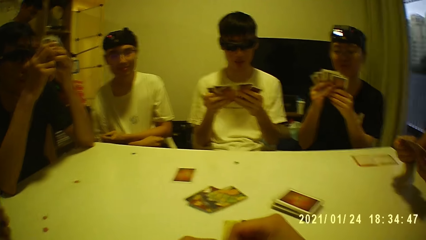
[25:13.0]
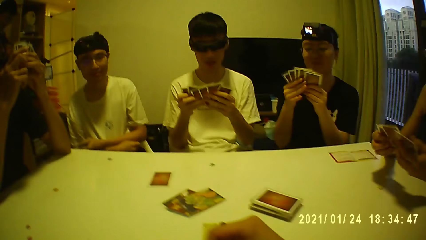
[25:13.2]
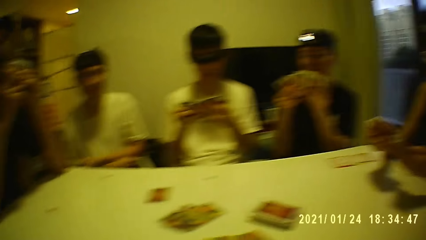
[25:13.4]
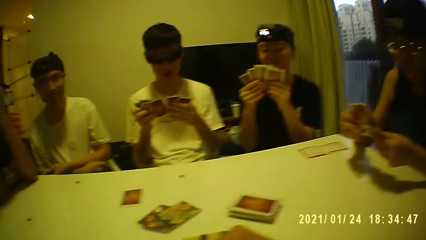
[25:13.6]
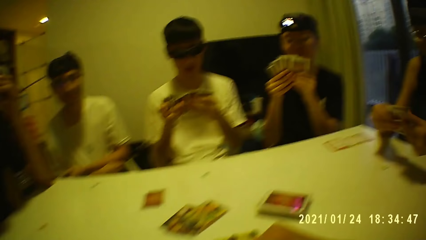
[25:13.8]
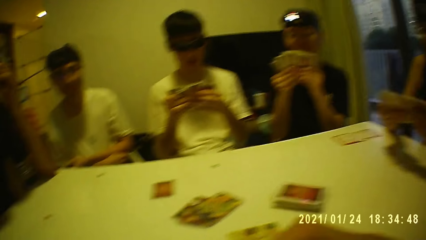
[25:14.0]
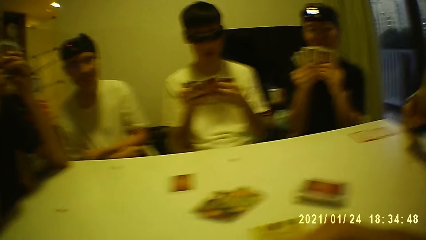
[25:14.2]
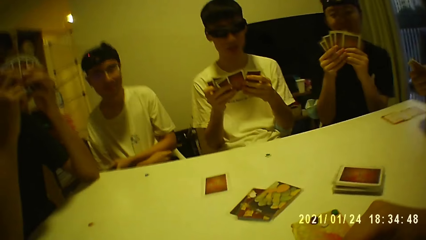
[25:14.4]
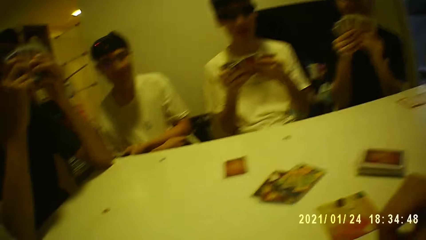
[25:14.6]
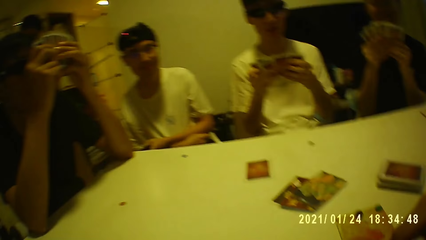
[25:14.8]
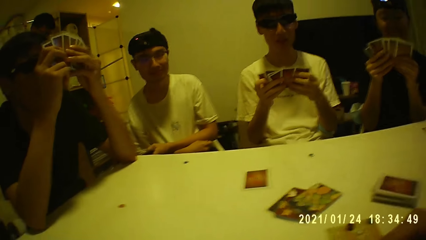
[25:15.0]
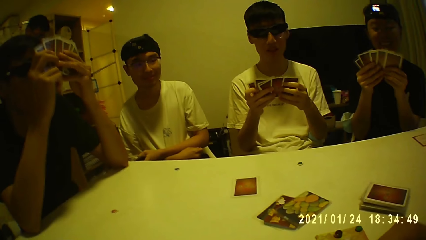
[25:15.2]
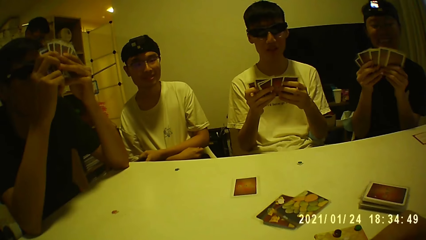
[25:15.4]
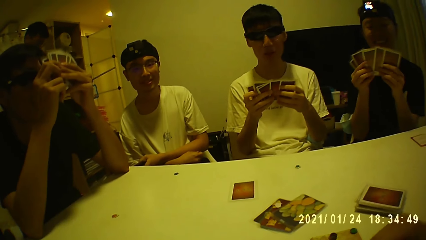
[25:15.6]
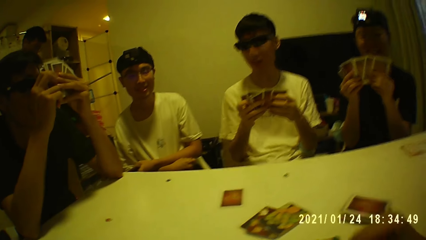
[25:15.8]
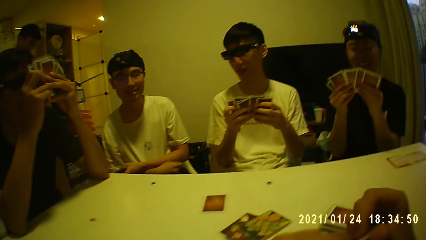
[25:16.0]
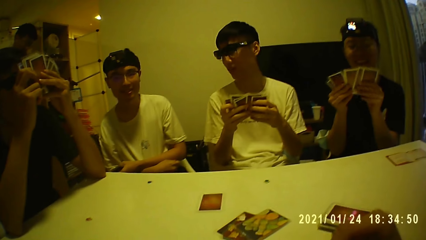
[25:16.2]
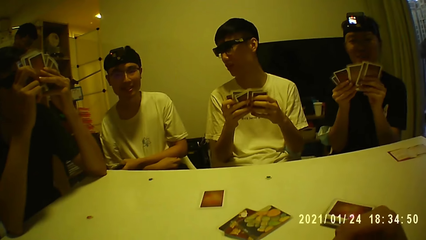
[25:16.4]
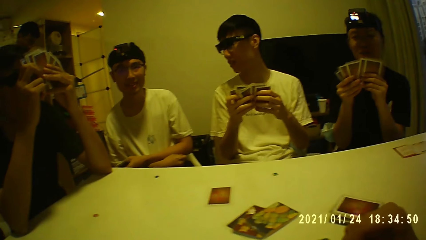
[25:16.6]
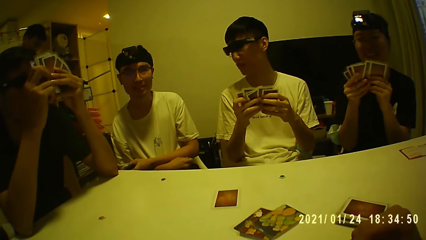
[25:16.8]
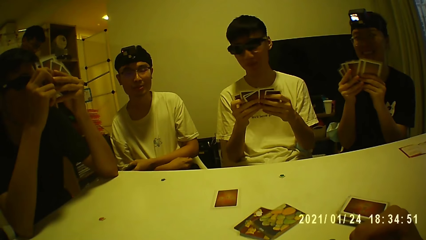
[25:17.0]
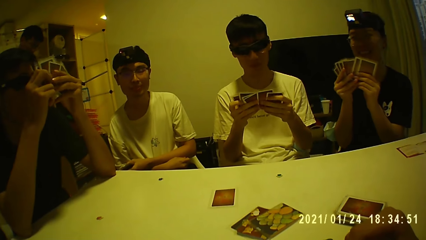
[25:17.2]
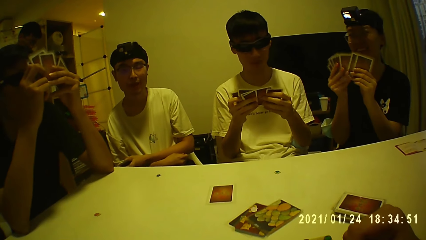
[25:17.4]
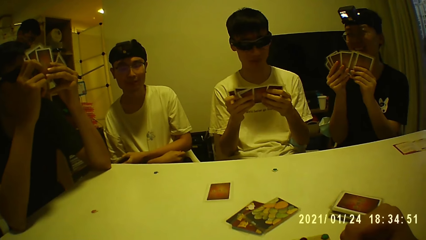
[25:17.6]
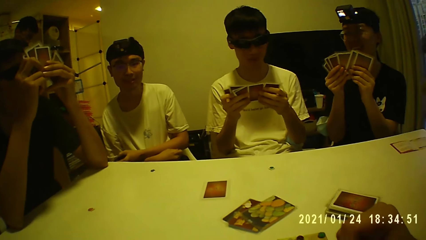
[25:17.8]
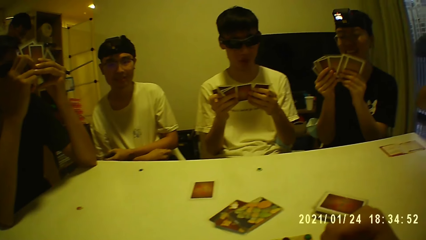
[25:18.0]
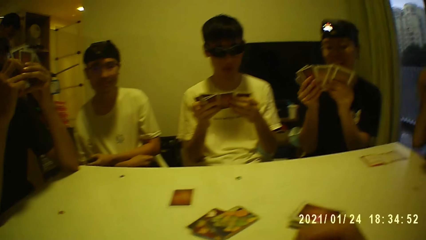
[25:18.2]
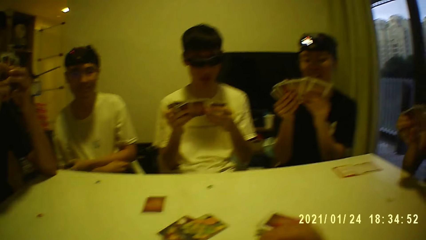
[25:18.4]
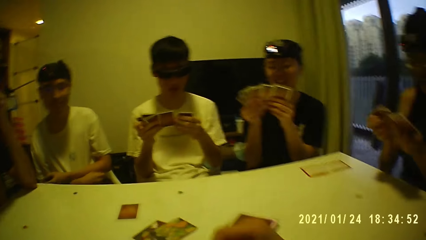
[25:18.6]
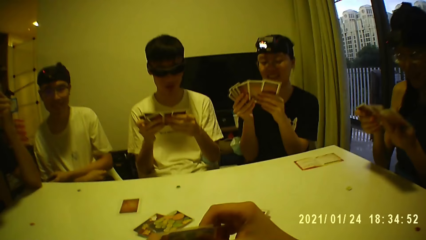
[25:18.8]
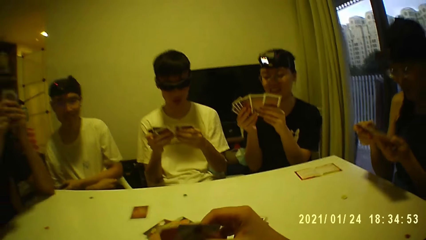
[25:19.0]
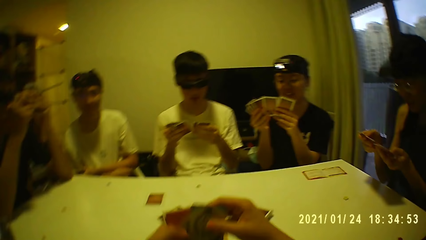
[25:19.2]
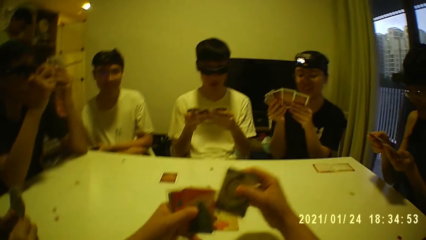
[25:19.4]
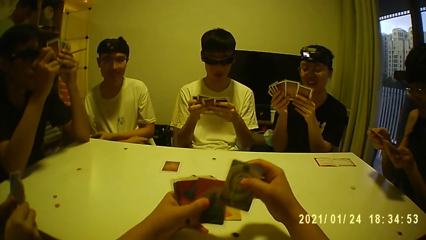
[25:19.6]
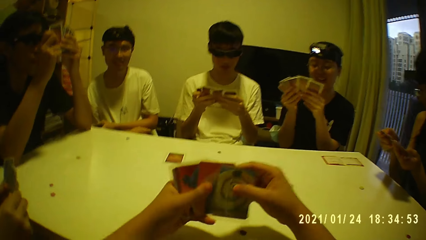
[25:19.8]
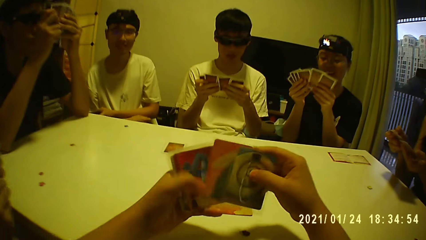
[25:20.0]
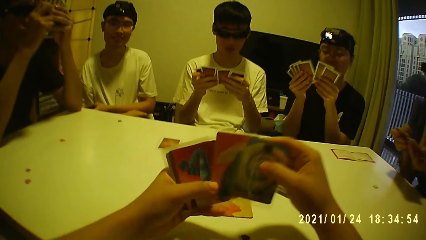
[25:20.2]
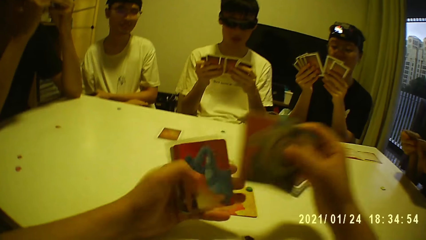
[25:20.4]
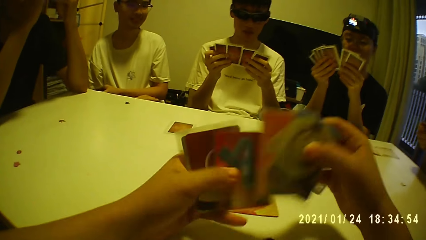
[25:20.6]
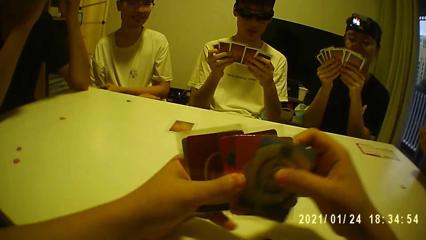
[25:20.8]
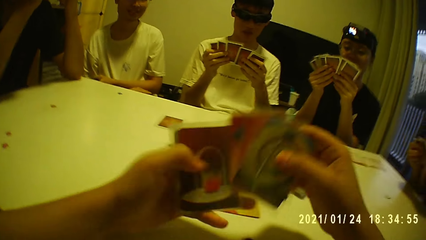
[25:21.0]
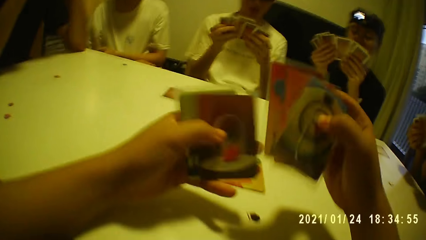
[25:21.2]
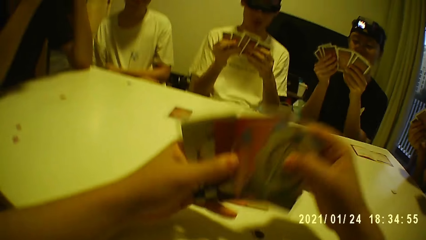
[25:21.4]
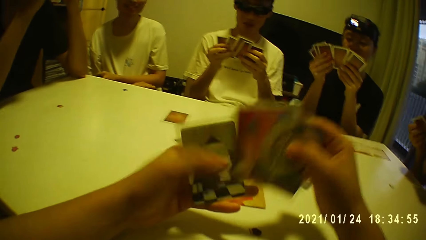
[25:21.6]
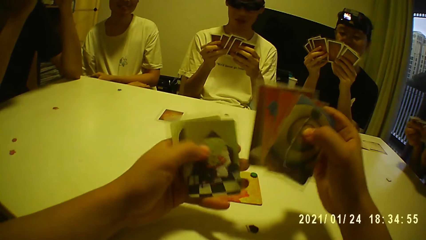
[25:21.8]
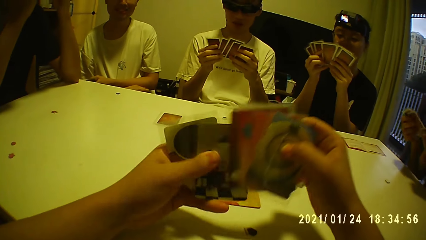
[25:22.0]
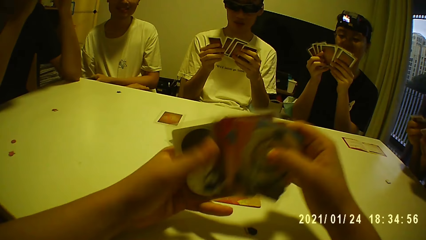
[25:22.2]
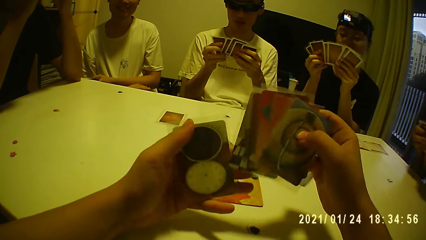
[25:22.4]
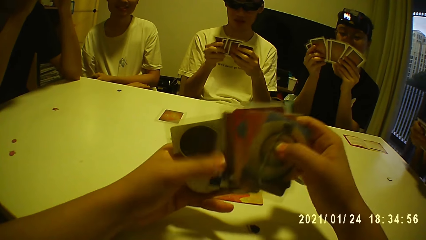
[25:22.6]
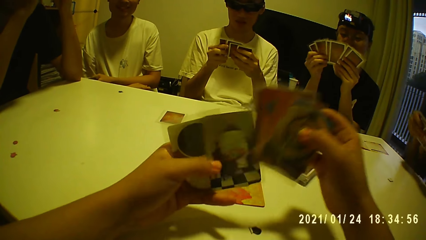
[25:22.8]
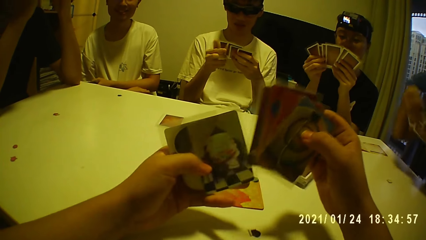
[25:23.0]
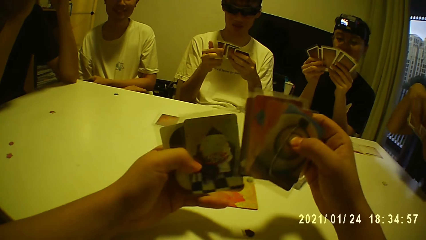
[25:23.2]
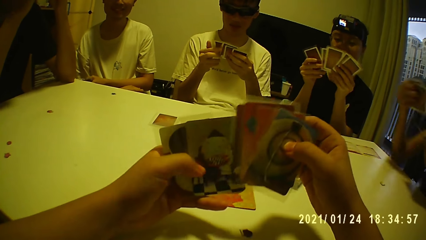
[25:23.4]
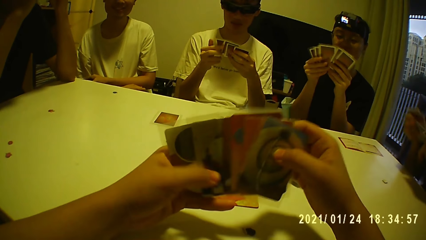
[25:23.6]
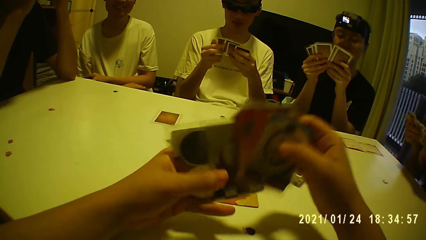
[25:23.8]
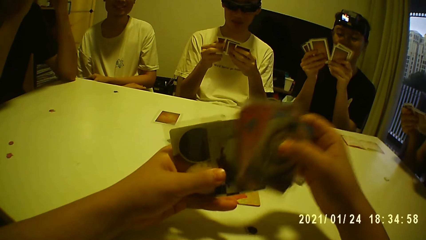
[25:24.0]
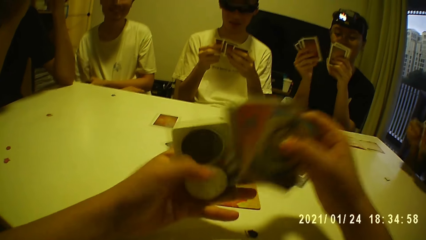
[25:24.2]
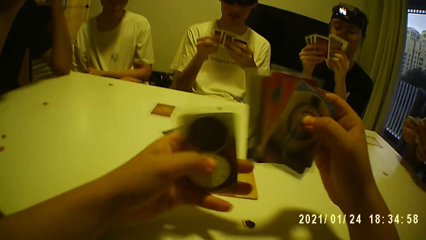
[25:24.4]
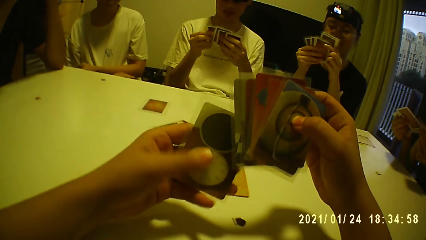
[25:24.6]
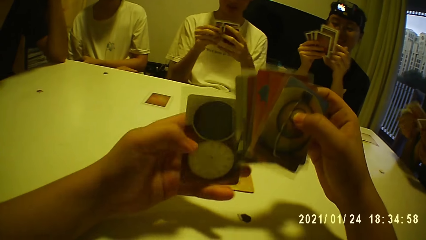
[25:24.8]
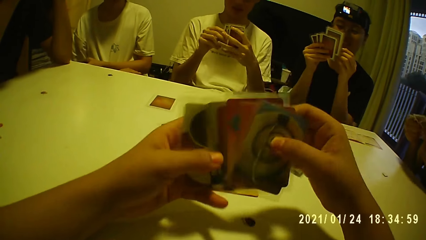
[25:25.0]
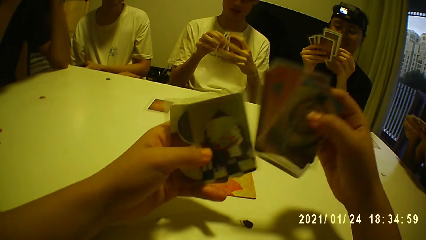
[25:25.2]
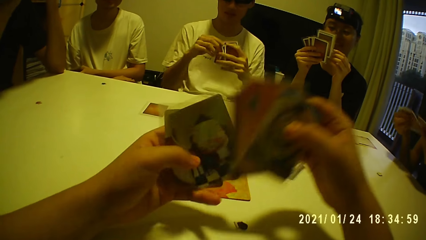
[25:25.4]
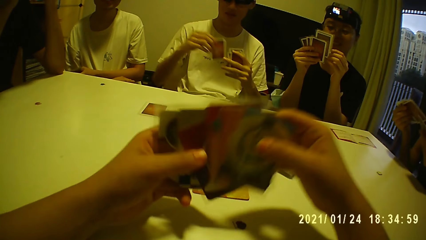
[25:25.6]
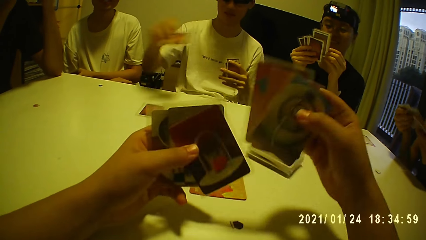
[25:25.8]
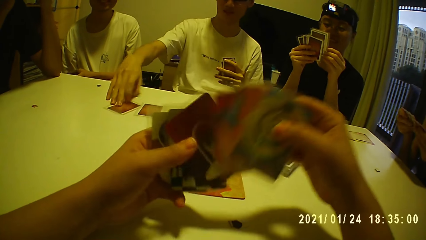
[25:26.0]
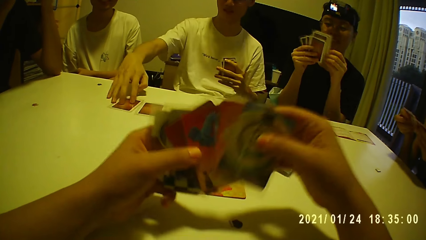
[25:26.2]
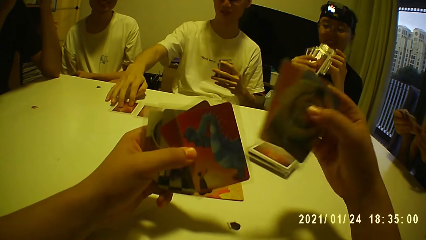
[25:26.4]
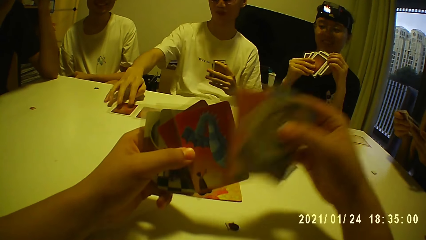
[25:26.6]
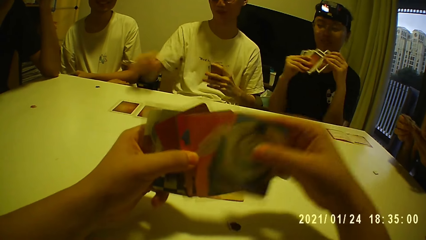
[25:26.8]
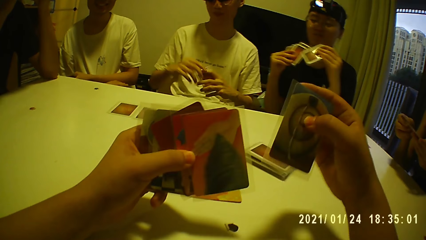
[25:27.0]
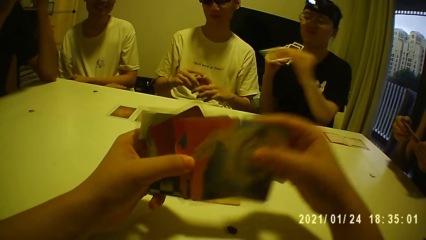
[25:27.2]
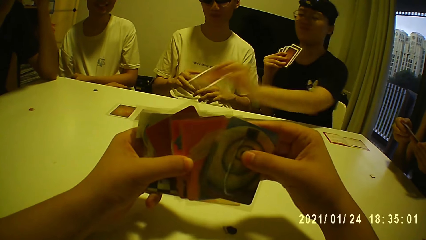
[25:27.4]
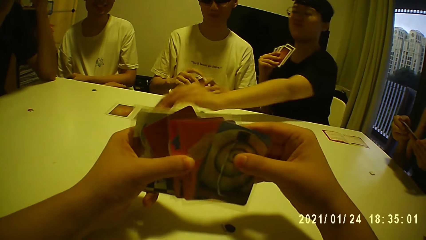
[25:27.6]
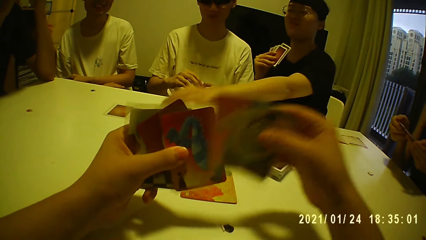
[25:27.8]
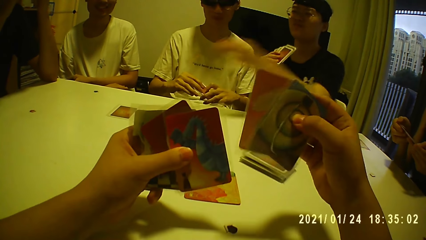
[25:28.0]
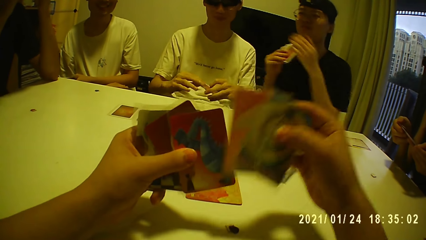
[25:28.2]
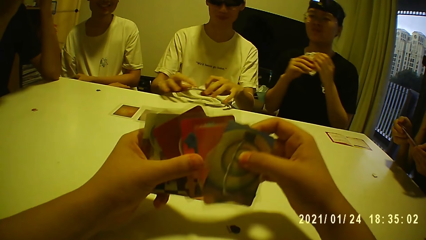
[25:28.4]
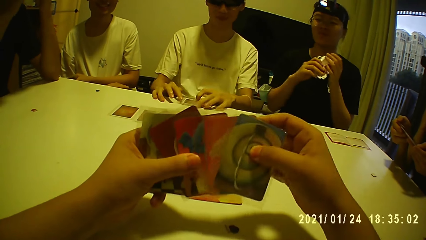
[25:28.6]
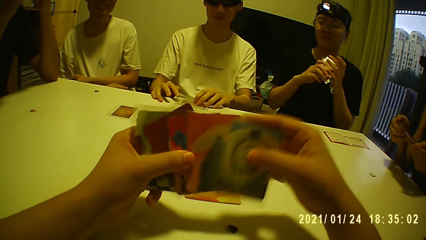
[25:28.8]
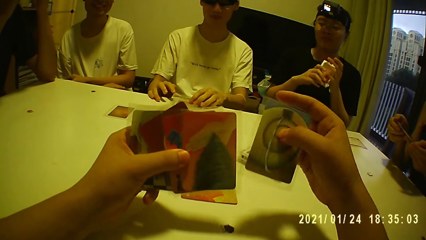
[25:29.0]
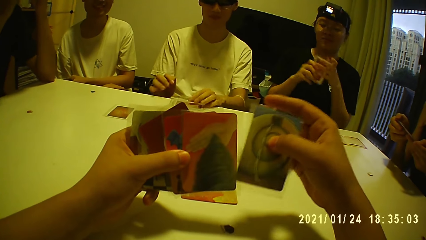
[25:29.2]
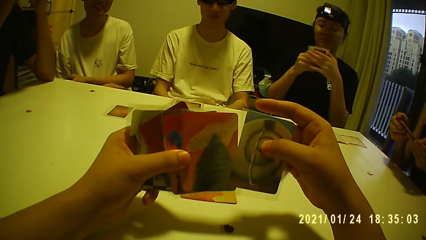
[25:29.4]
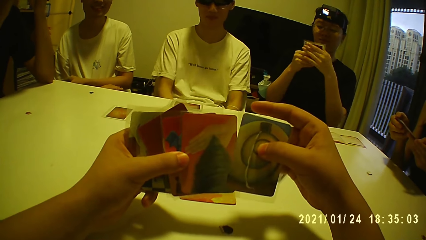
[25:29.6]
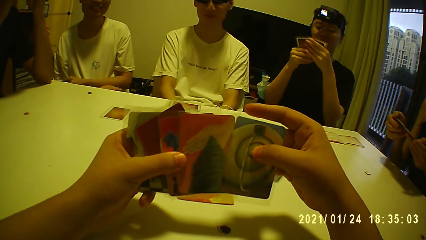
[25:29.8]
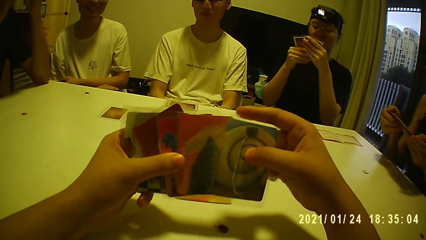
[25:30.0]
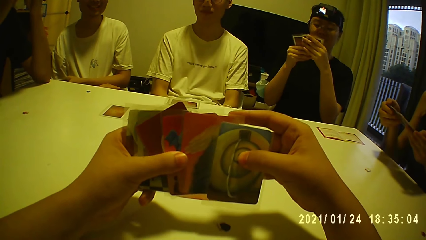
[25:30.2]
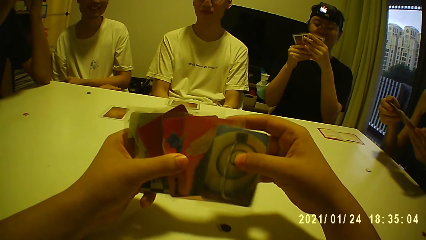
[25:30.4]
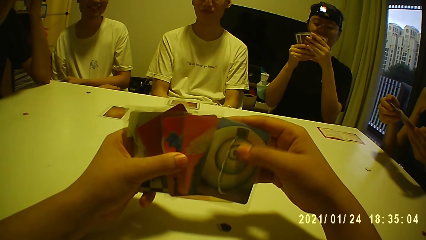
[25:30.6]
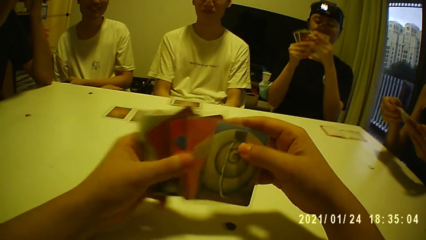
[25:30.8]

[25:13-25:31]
The camera wearer takes a card from the cards in his left hand with his right hand. He checks the card. He passes the cards in his right hand to his left hand. He passes the cards in his left hand to his right hand repeatedly. He passes the cards in his right hand to his left hand. He passes the cards in his left hand to his right hand. He moves a card with his left hand. He passes the card from his right hand to his left hand. He passes the card from his right hand to his left hand again. A man drops a card on the table with his right hand. The camera wearer passes the card from his right hand to his left hand. He checks the card. He passes the card from his right hand to his left hand. He passes the card from his left hand to his right hand. A woman drops a card on the table with her left hand. The camera wearer checks the card. The man drops the card on the table with both hands. The camera wearer passes the card from his right hand to his left hand.
